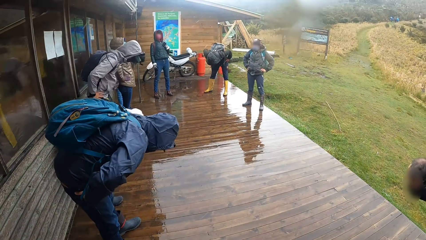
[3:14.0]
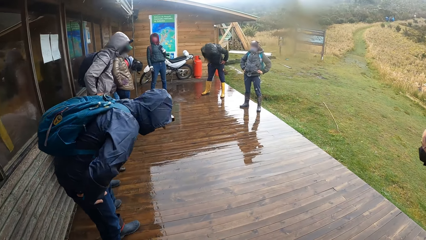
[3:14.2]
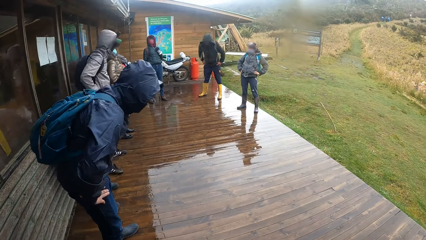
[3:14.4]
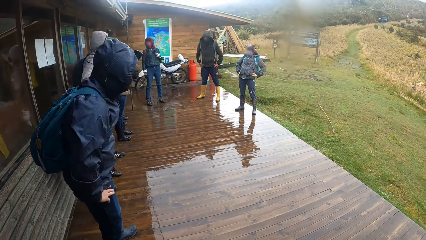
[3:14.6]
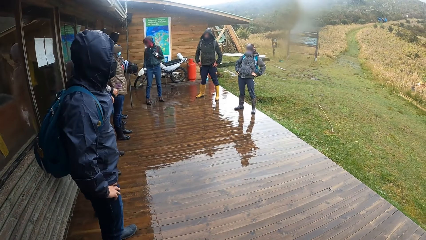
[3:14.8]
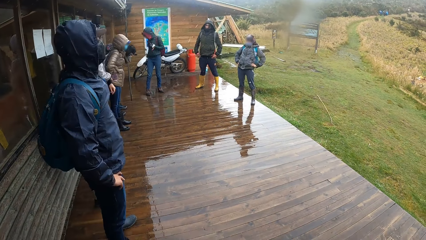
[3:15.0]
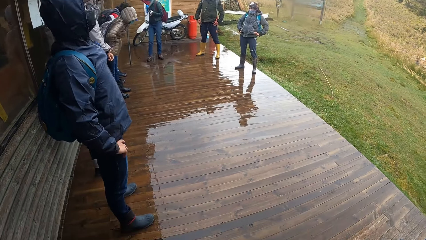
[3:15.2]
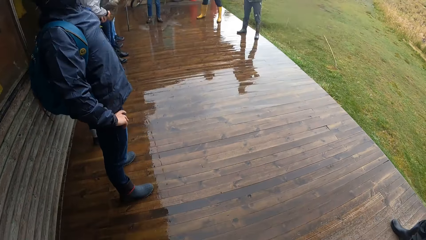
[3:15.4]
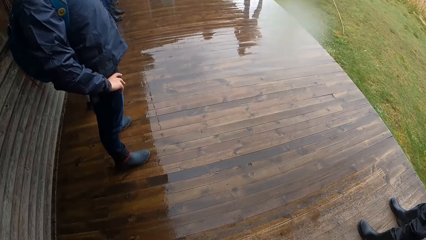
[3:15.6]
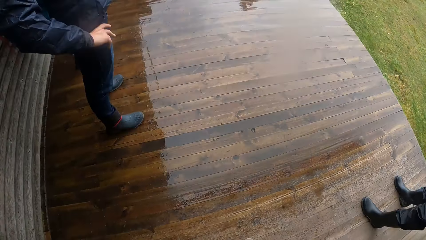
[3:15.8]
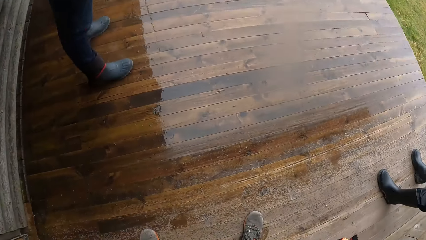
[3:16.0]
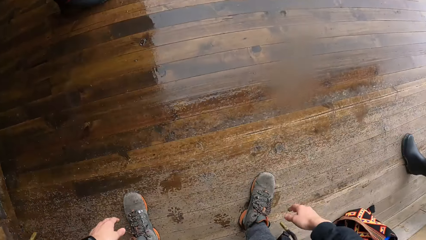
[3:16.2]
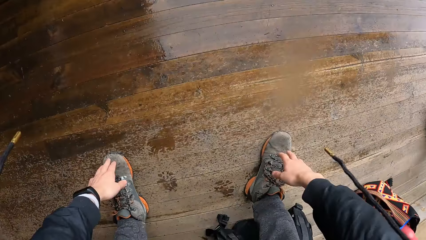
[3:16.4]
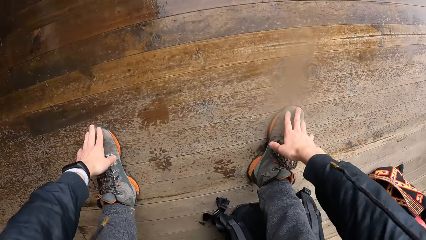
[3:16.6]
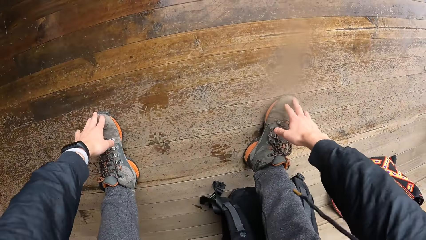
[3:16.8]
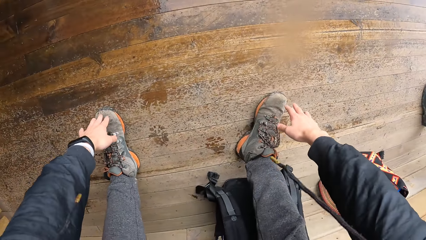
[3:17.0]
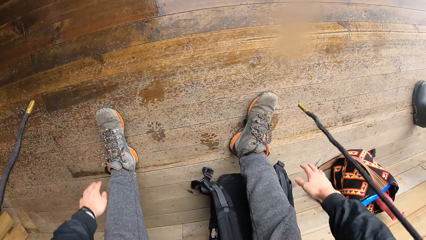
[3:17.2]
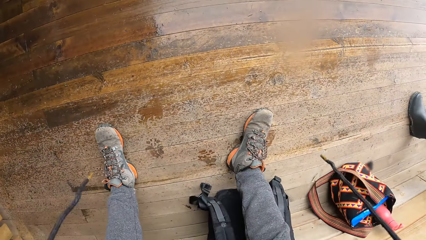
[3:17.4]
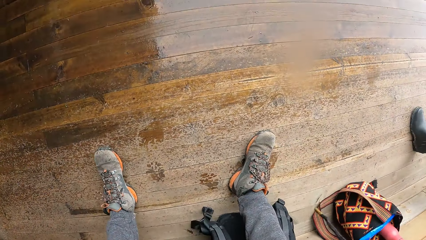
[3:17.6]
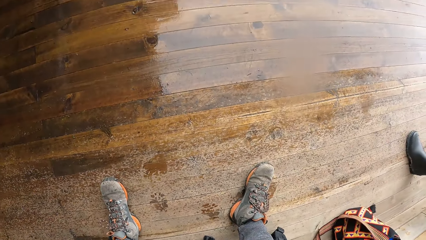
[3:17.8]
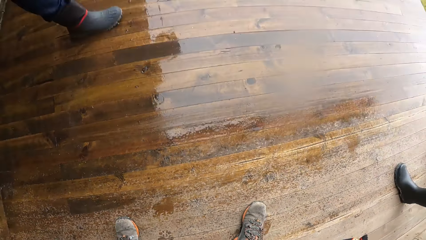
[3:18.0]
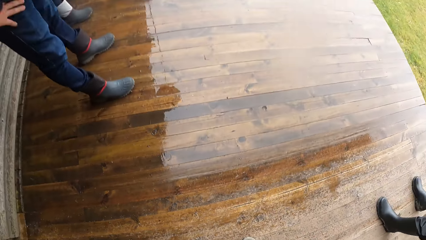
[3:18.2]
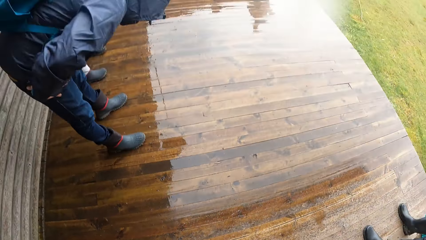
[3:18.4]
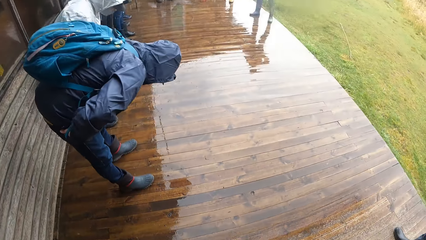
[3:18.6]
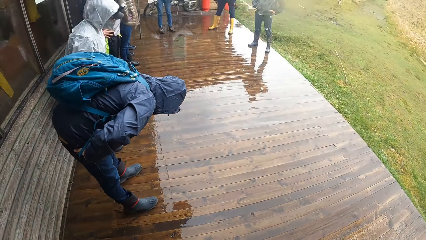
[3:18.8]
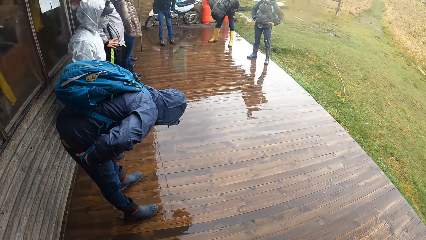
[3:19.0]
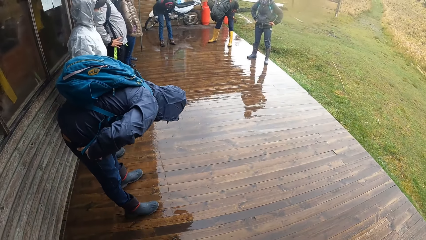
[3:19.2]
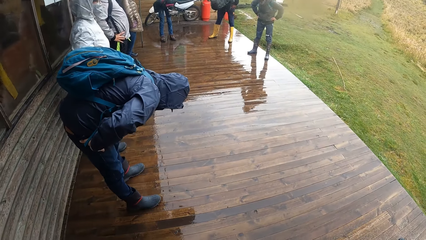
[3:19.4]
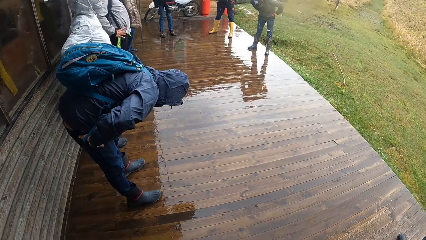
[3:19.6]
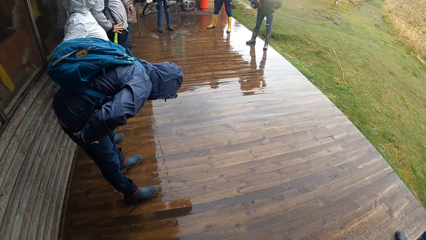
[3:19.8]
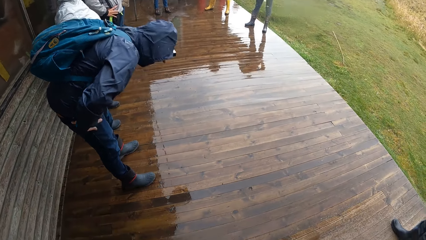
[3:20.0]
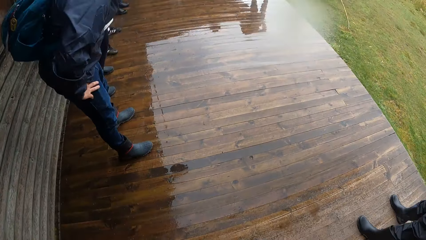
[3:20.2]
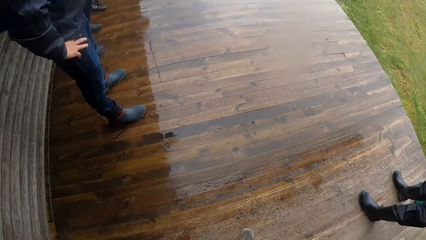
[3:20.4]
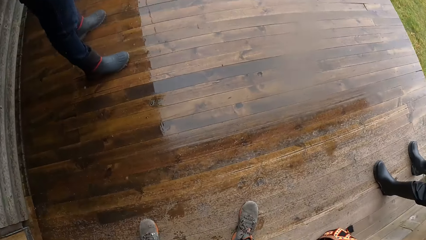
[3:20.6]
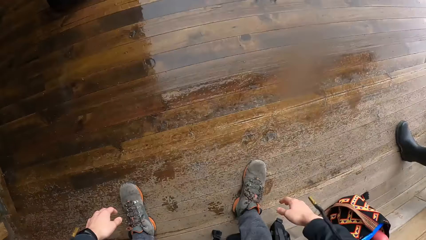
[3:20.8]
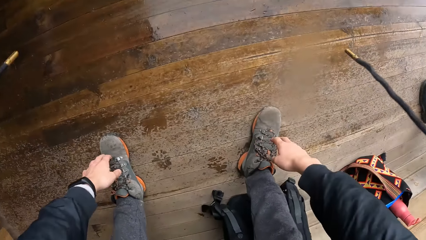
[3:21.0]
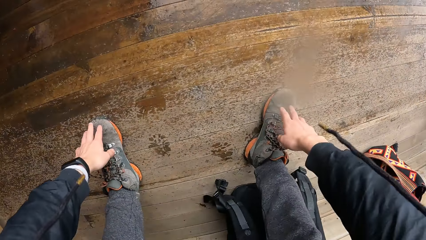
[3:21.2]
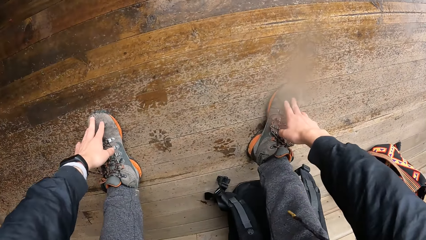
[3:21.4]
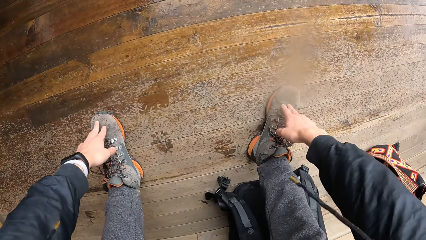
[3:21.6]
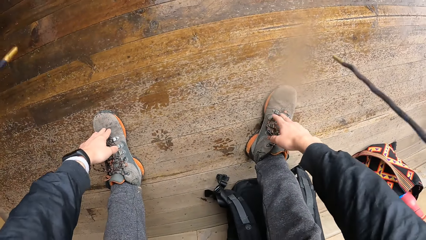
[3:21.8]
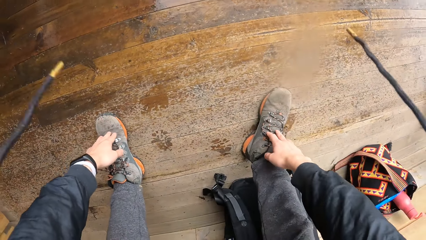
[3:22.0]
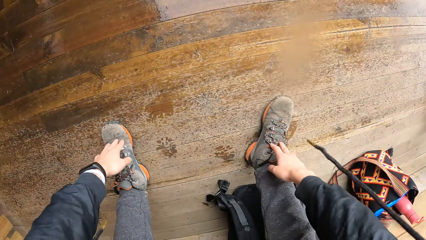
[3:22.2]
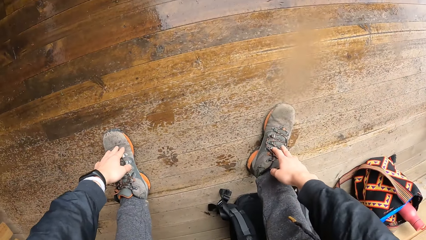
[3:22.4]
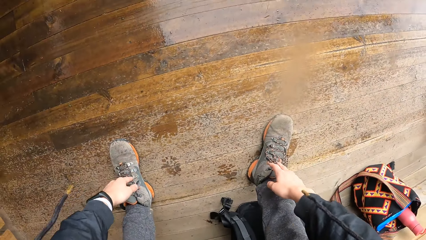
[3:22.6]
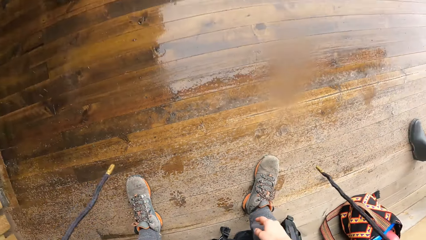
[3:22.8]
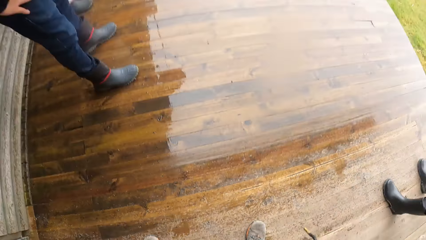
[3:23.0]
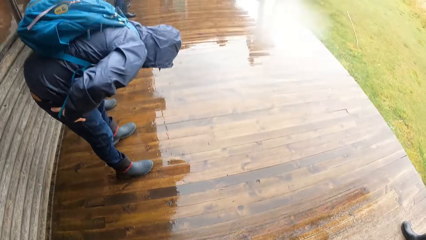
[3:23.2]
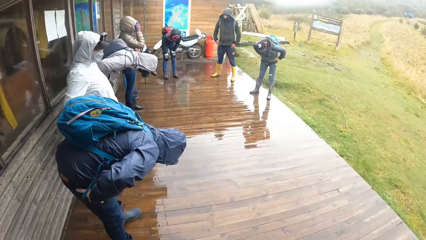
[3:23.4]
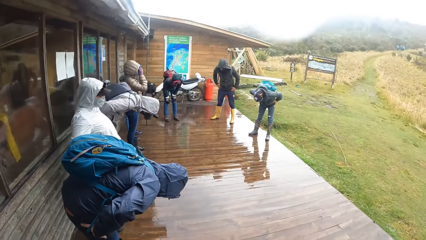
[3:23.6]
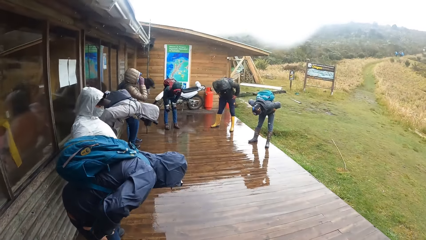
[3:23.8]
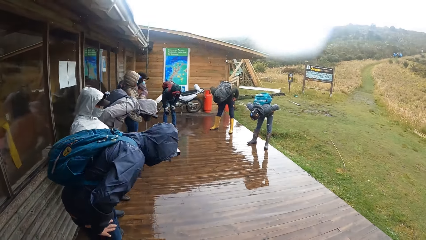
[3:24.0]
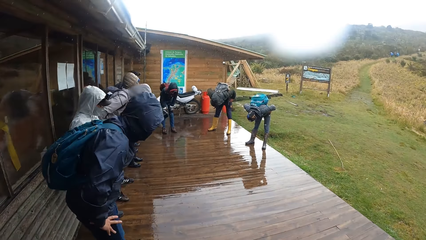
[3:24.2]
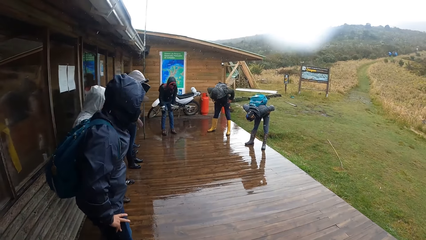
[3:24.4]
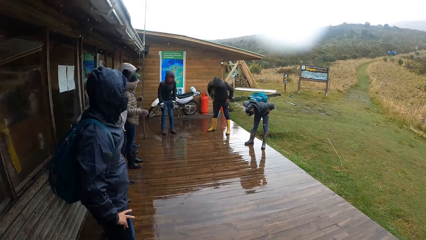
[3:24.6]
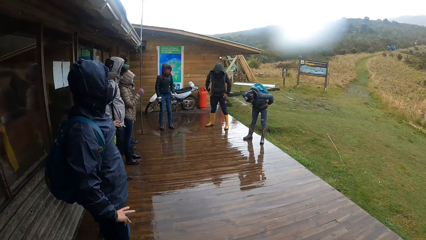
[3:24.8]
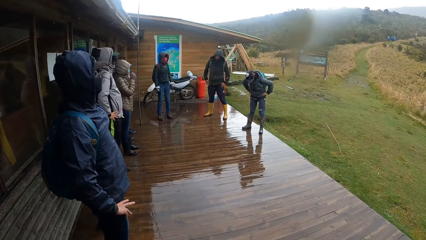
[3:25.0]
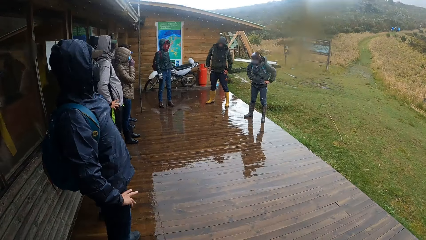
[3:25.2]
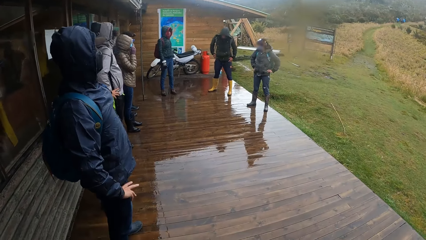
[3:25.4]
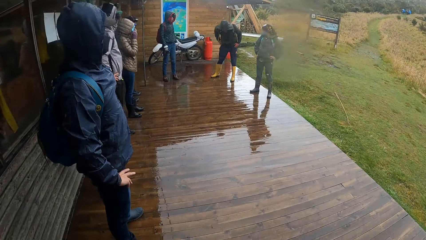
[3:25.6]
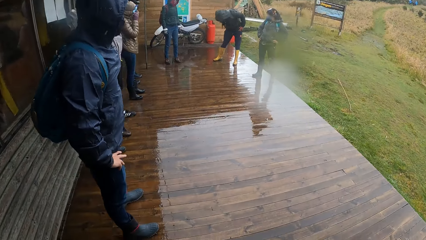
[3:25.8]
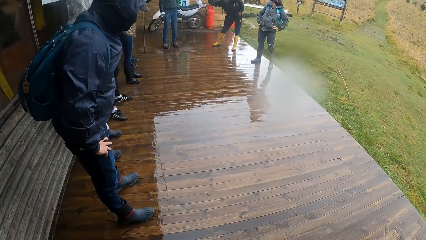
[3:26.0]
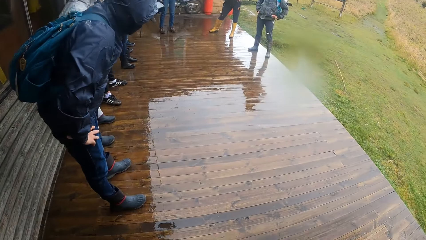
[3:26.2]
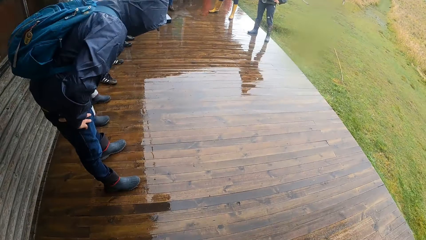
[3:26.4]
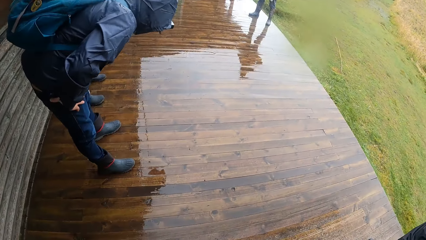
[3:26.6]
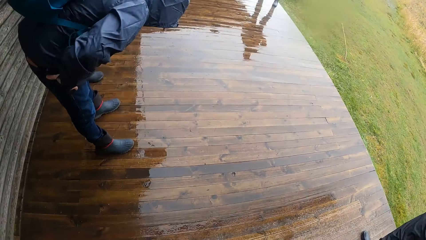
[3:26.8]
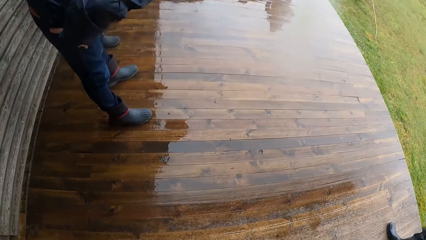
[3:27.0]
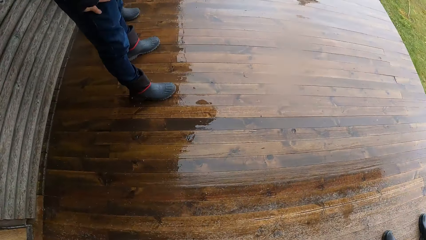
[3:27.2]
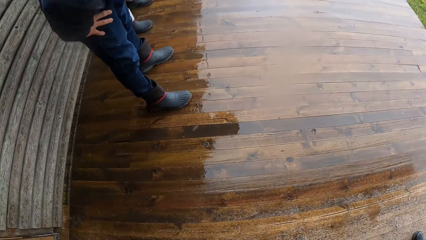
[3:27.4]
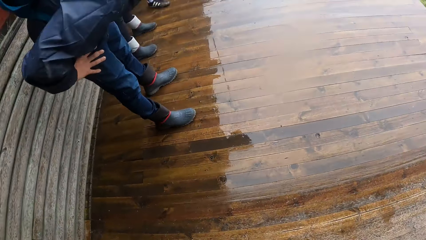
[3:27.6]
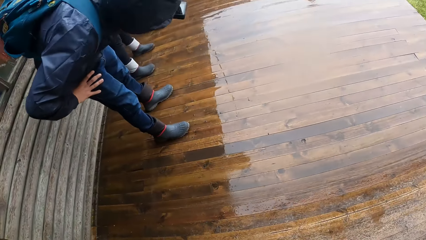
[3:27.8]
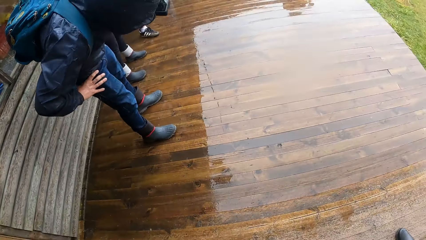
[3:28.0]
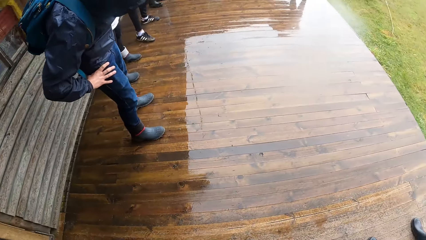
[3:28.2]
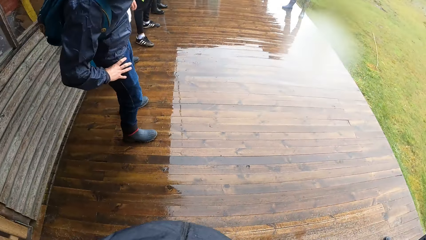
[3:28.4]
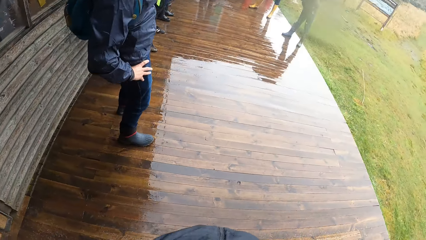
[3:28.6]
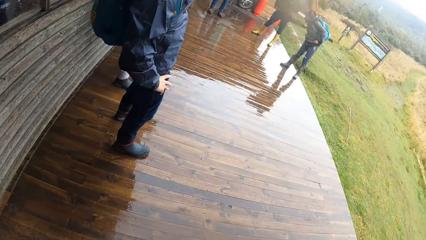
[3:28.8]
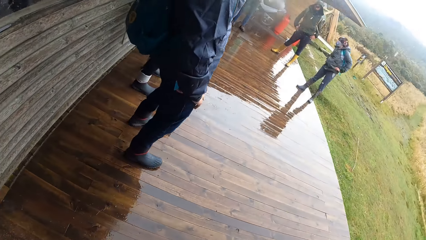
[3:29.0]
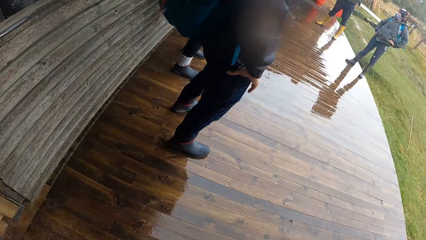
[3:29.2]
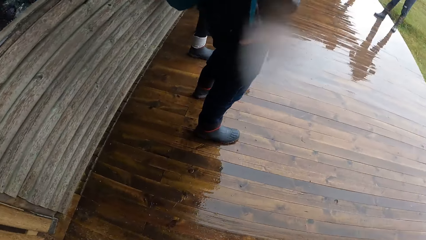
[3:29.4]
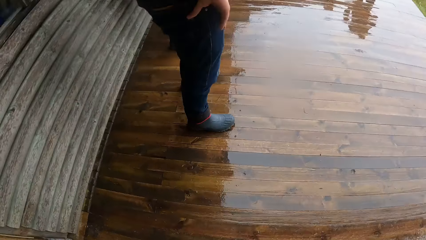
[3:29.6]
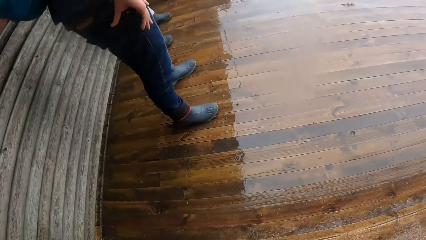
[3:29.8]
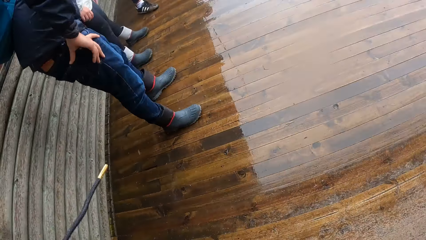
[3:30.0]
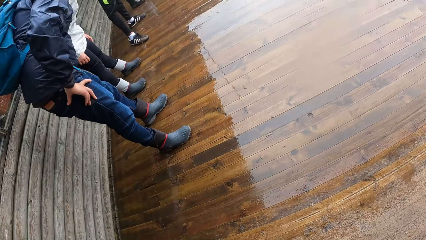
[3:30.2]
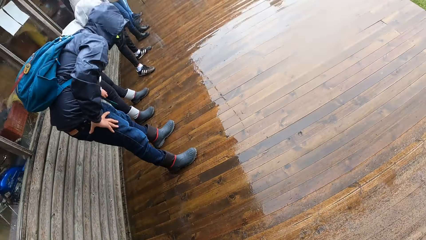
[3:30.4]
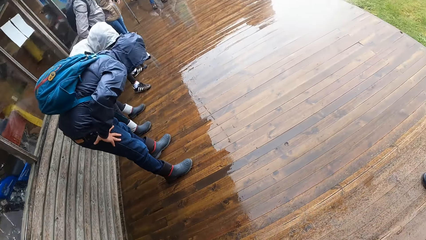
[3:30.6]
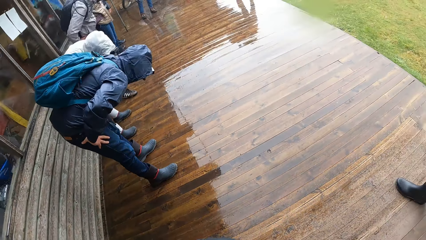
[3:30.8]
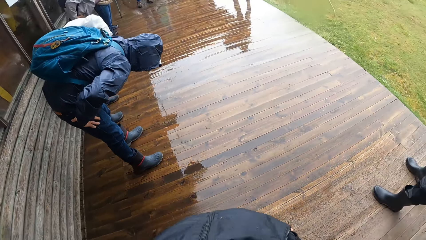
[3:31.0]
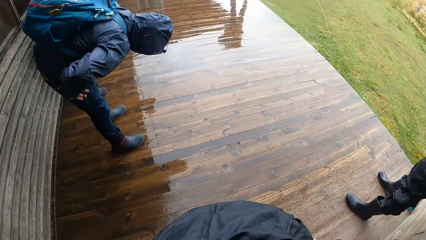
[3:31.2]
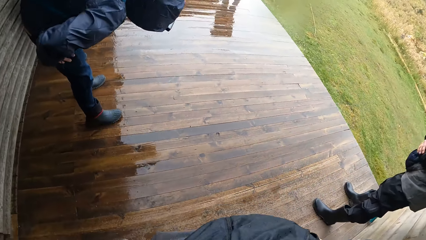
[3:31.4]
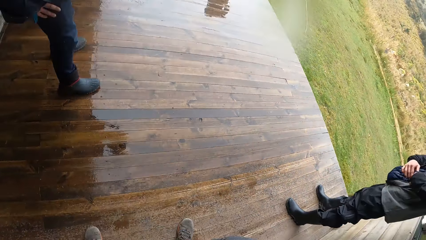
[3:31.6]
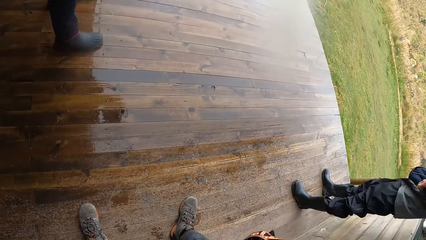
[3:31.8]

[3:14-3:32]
The camera wearer looks on the other side. He touches his feet with his hands and stretches his hands. He looks on the other side. He touches his feet with his hands and stretches his hands. He looks on the other side. He looks at the floor.
